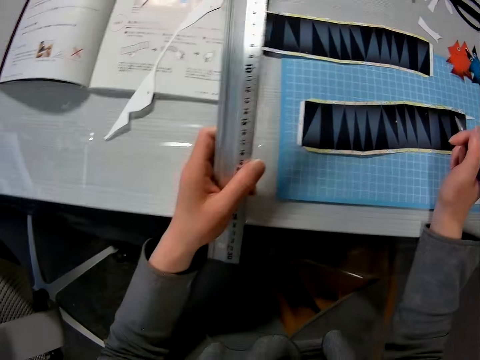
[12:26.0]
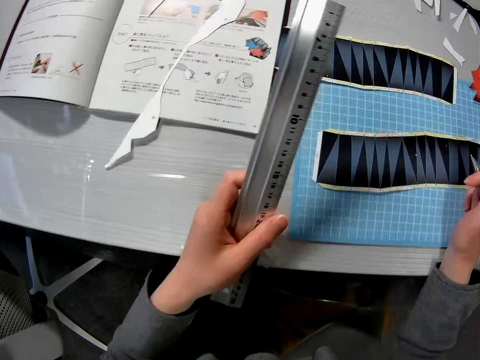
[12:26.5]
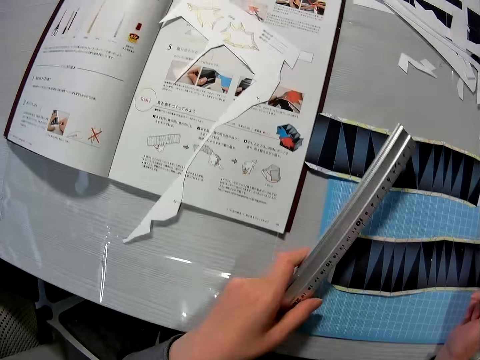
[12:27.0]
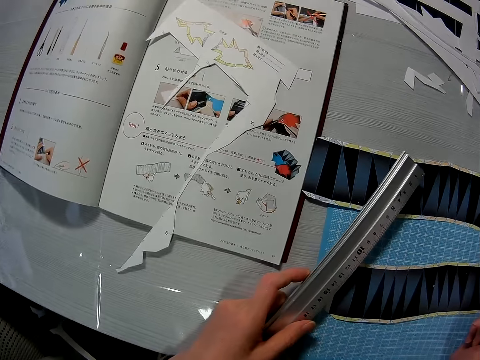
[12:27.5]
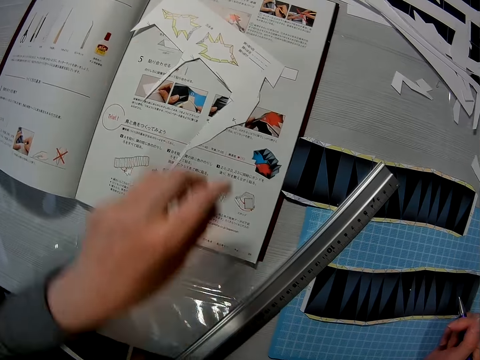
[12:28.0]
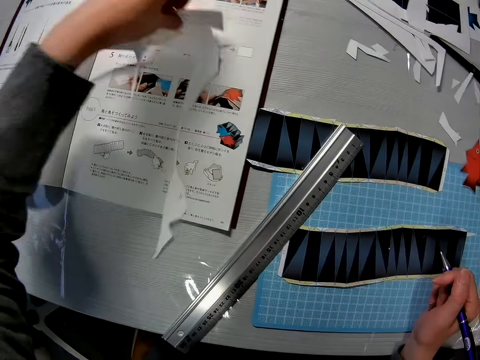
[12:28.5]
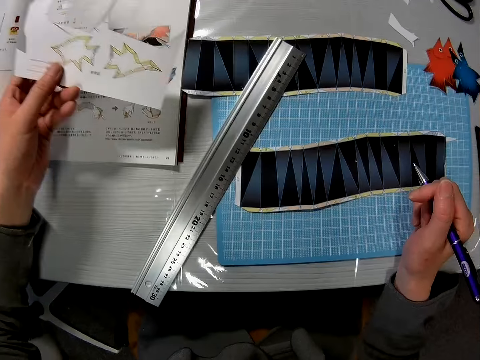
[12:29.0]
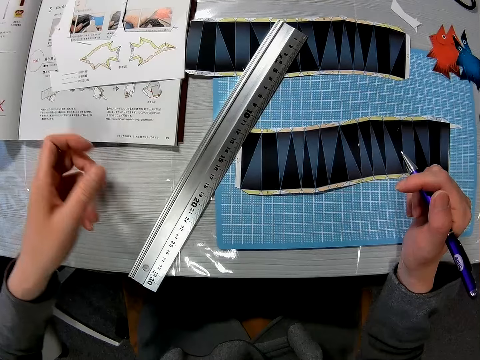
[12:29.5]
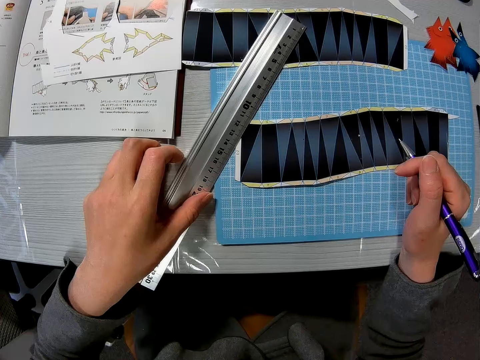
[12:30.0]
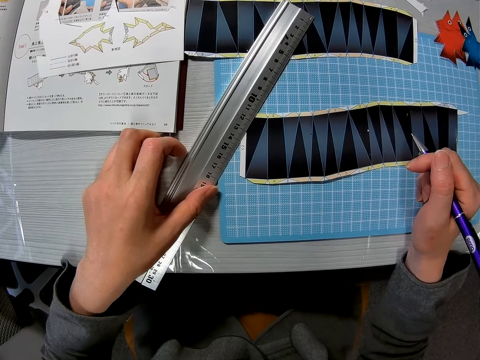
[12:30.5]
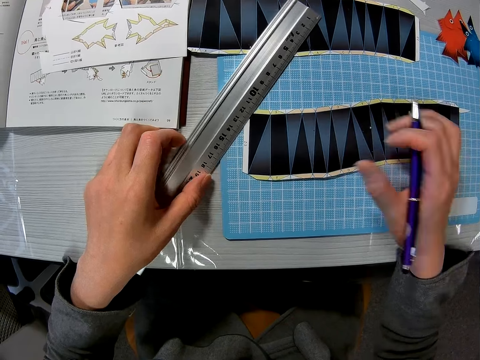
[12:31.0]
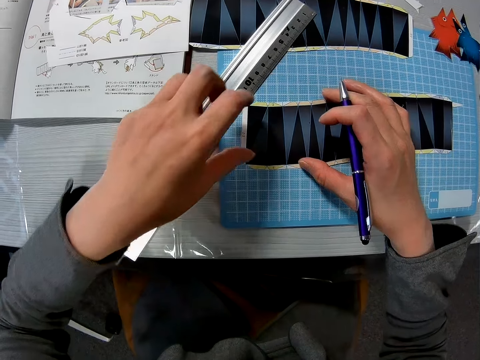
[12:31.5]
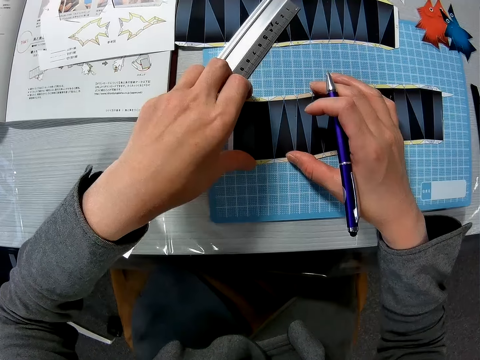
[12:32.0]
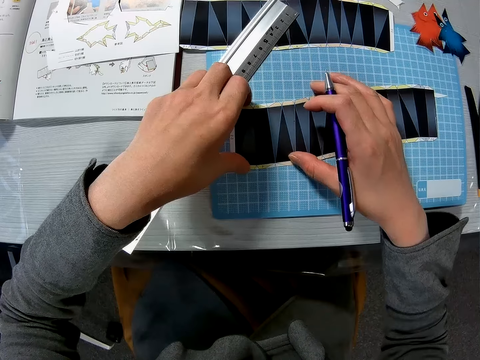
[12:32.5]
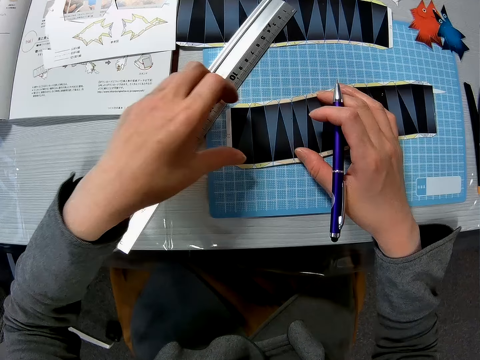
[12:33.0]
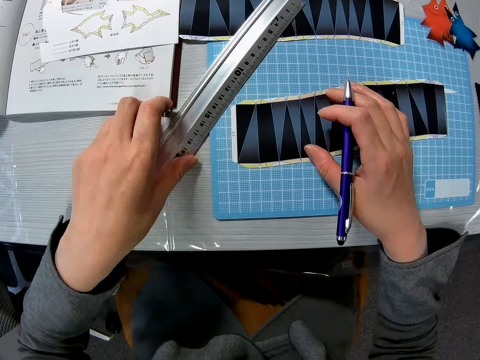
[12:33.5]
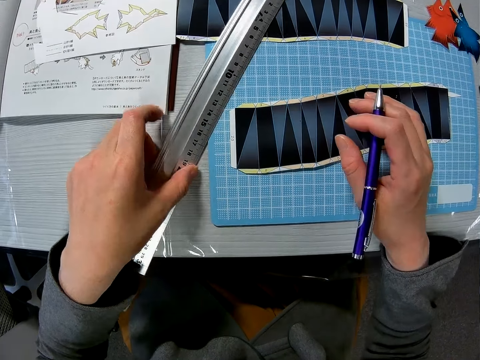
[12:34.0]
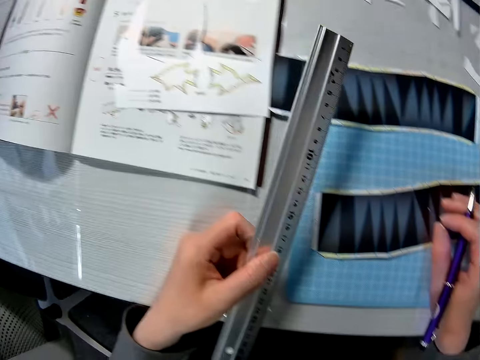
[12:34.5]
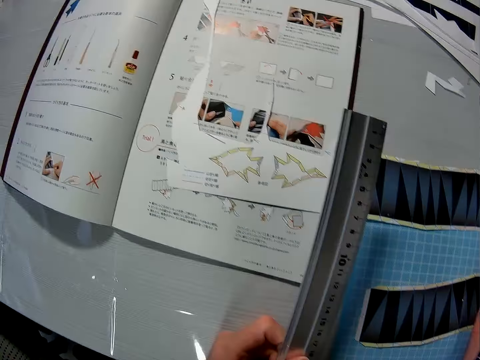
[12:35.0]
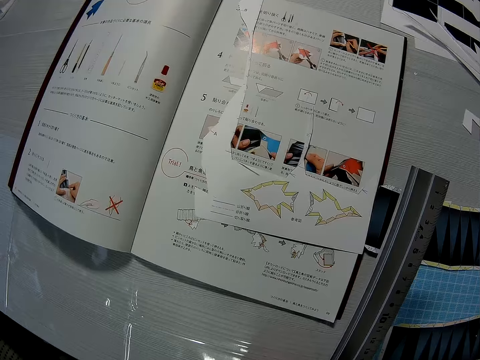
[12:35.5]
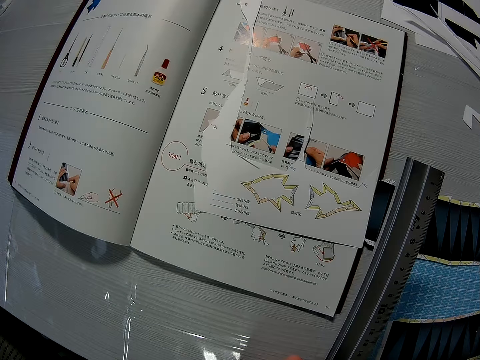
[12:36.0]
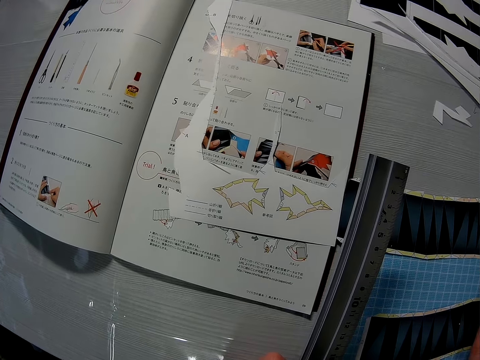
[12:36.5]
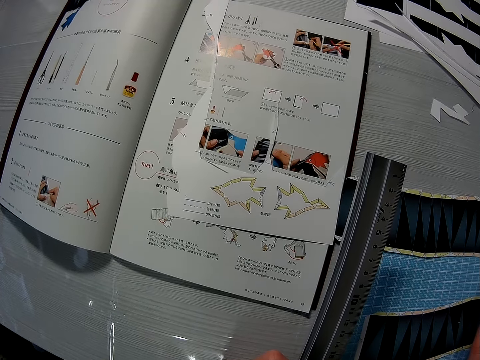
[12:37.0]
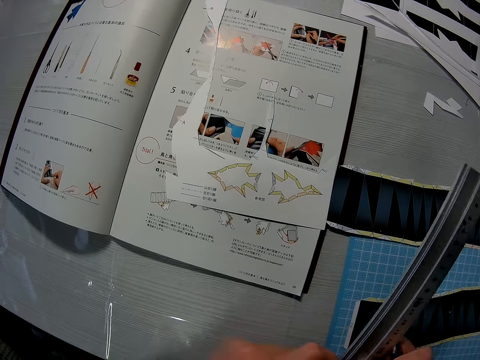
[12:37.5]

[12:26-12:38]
The camera wearer holds the pen. They read the book. They drop the ruler on the table. They pick up the piece of paper. They lift the piece of paper. They put down the piece of paper. They touch the ruler. They hold down the paper. They pick up the ruler. They hold the ruler. They read through the manual on the table.

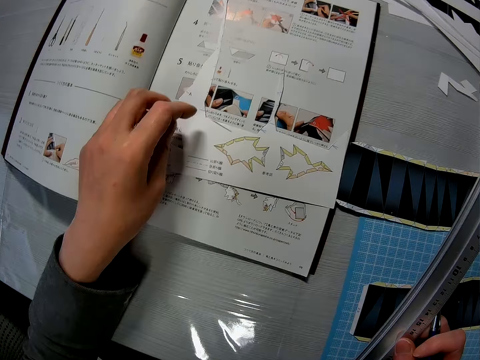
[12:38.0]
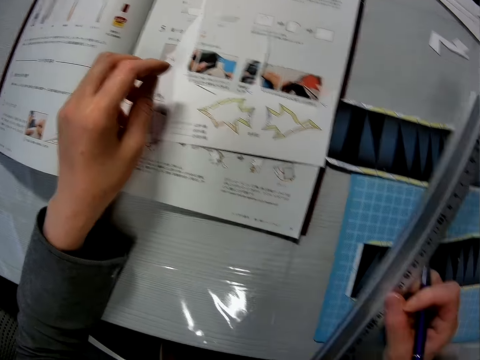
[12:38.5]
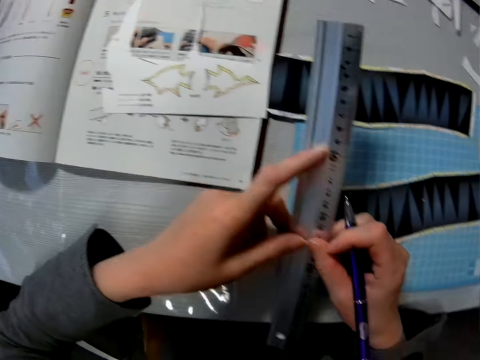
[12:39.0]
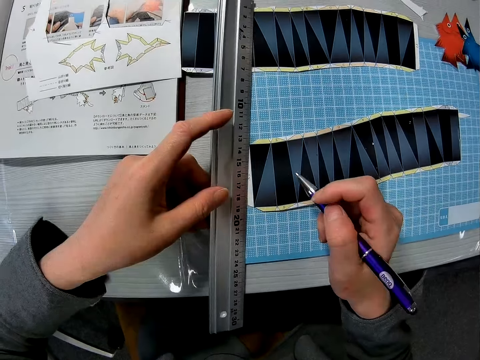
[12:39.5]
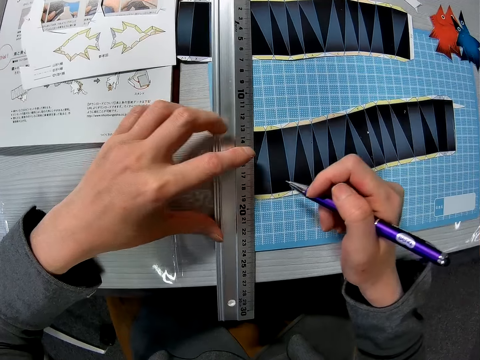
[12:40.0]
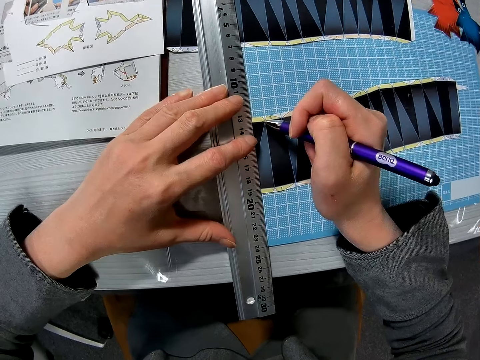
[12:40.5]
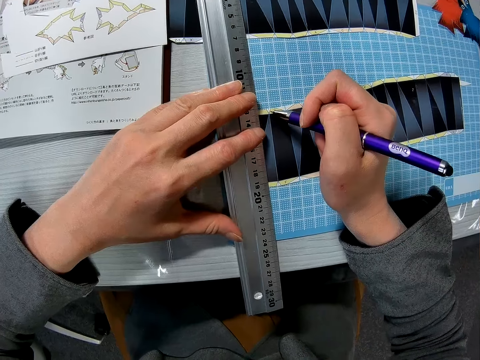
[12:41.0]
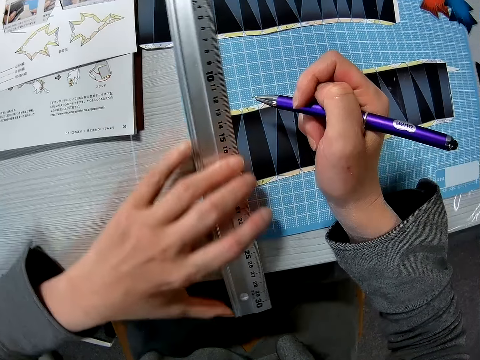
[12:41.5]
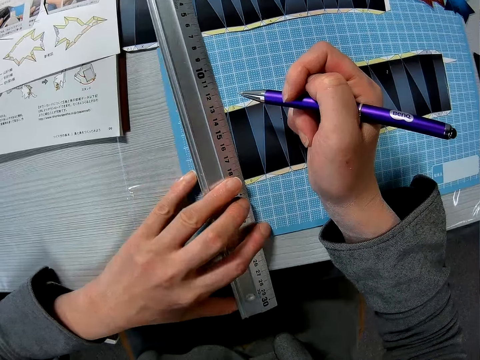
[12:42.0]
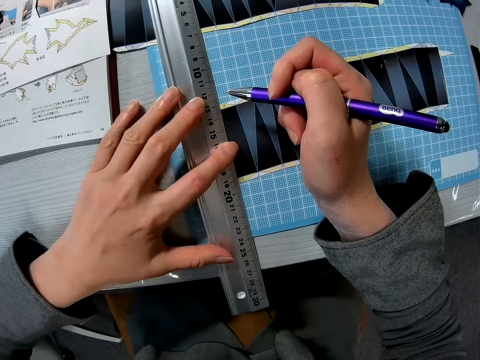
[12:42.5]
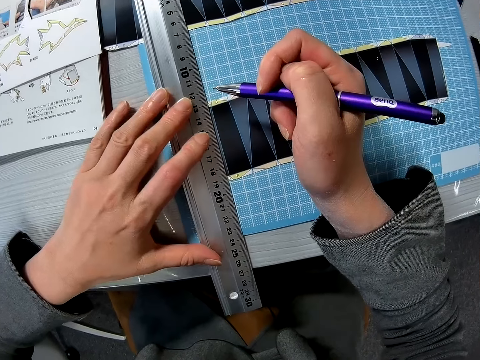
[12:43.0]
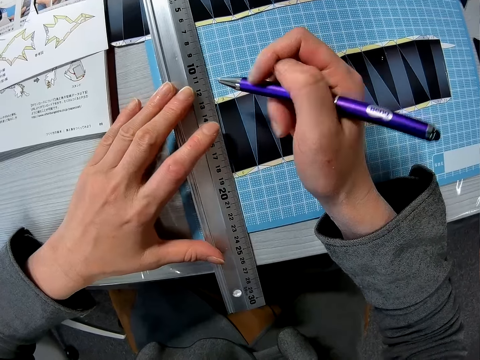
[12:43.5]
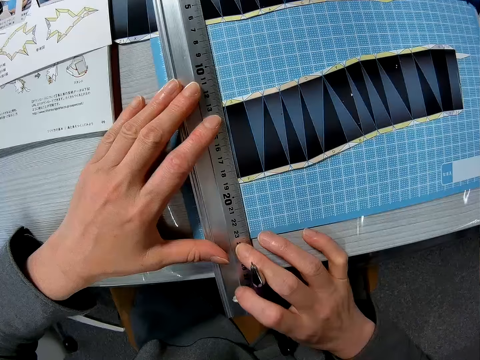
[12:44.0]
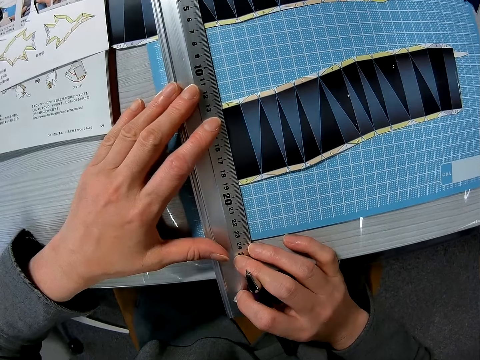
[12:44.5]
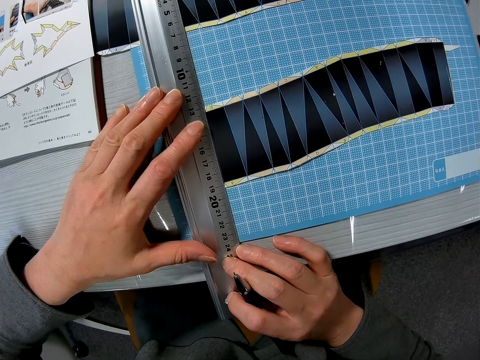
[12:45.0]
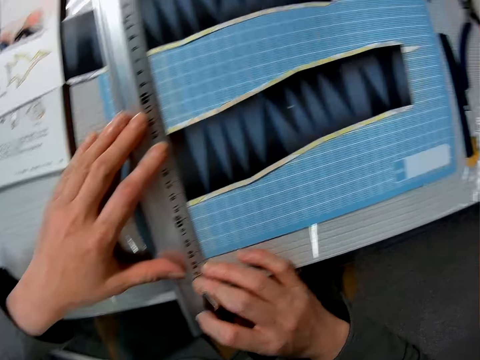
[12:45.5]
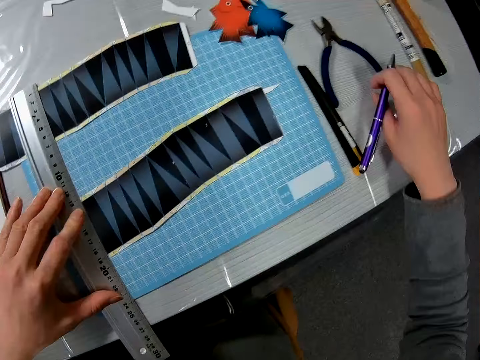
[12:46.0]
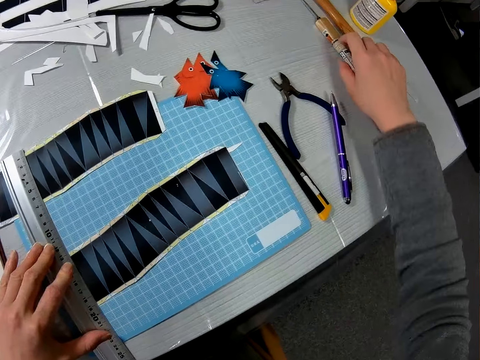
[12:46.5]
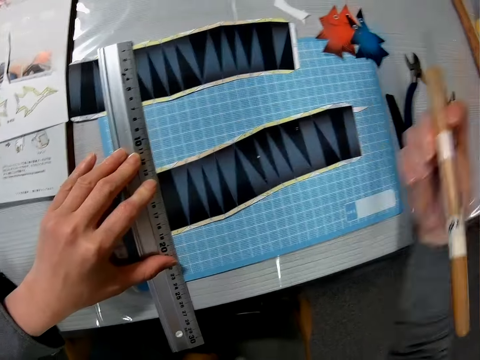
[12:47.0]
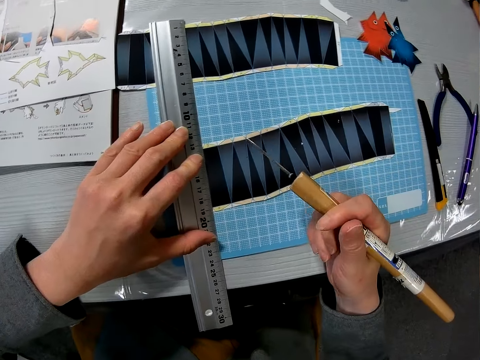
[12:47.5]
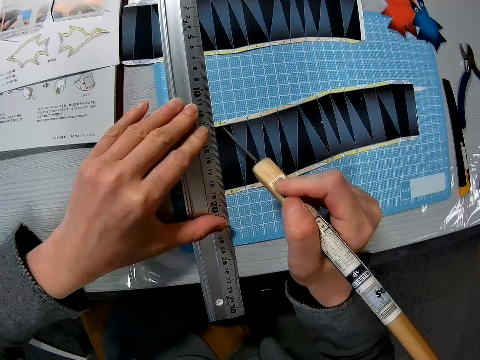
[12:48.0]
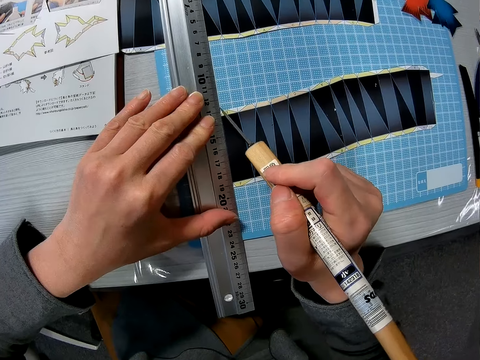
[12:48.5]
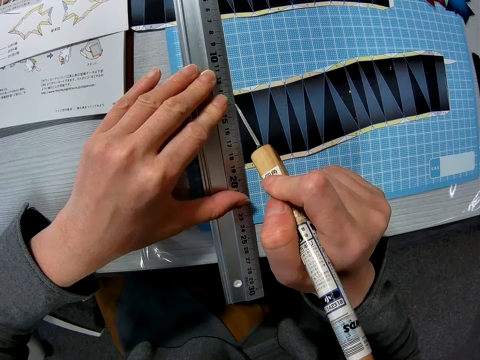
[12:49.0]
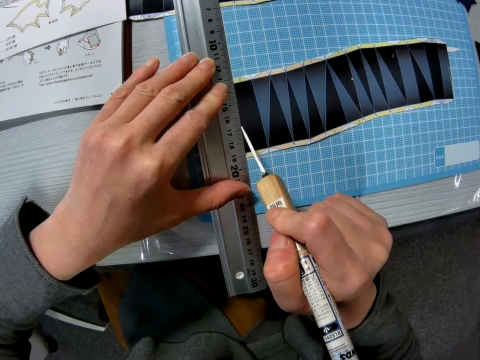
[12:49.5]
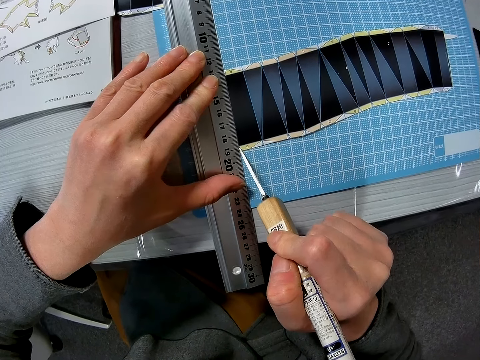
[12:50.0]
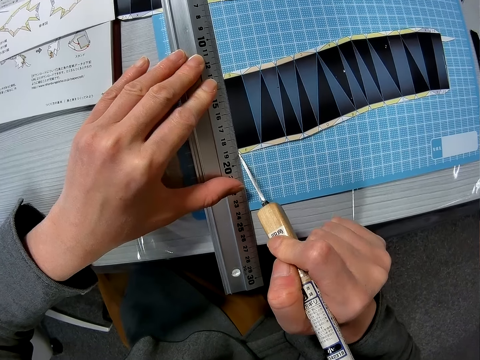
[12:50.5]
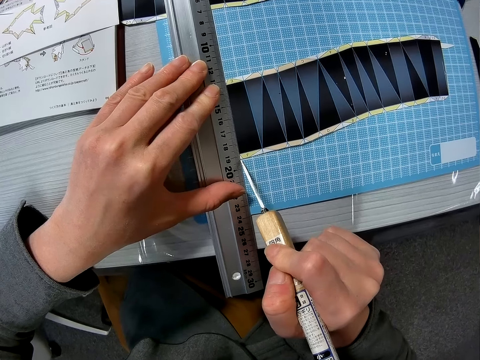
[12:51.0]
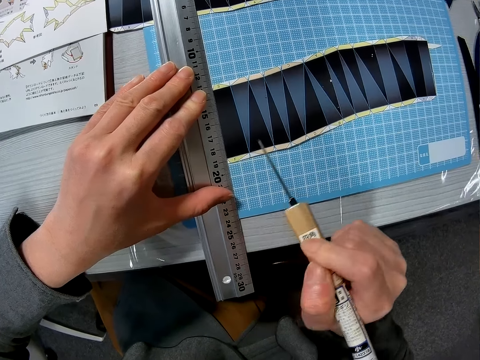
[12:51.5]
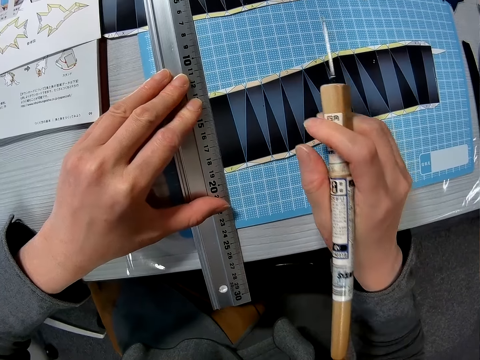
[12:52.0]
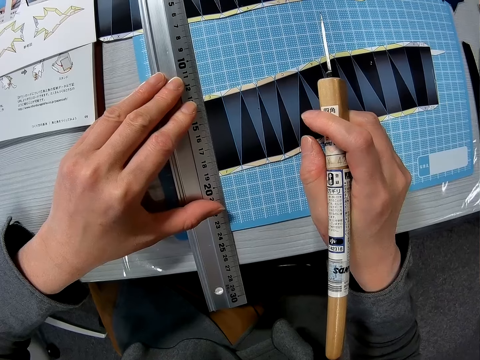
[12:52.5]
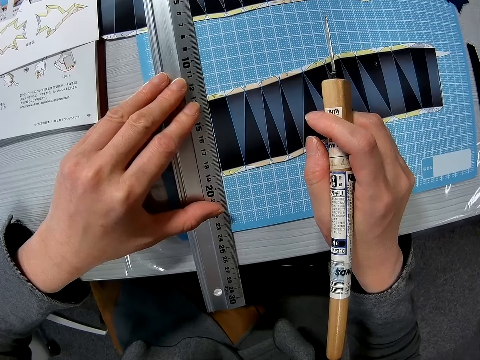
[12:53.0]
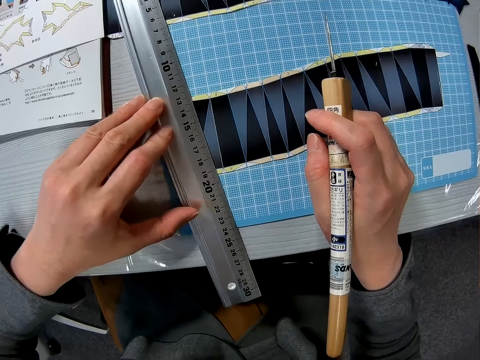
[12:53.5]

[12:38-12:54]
The camera wearer holds the ruler with the other hand. He puts his hand on the book. He holds the ruler. He places the ruler on one of the halves of the paper craft. He lifts the ruler and puts down the ruler on the paper. He holds the ruler with both hands. He drops the pen in his right hand on the table. He picks up another cutter knife or marking knife from the table. He holds the marking knife. He cuts through the paper craft with the cutter knife. He marks the paper. He holds the marking knife.
